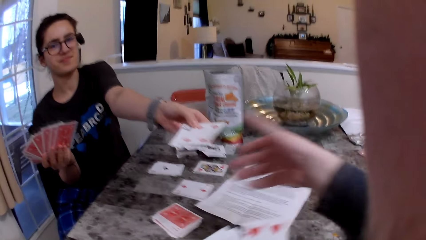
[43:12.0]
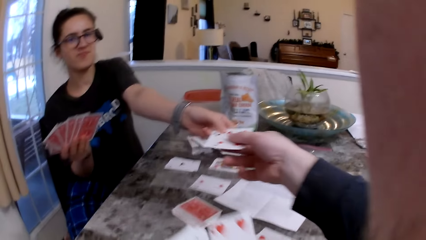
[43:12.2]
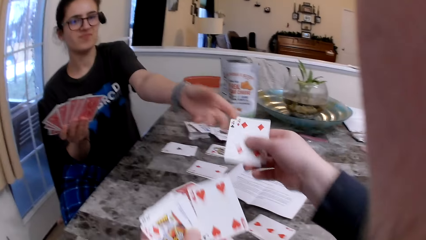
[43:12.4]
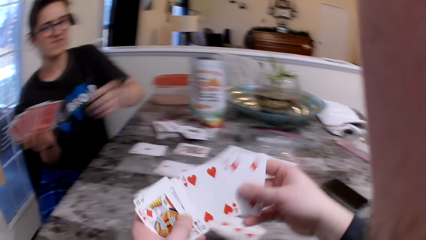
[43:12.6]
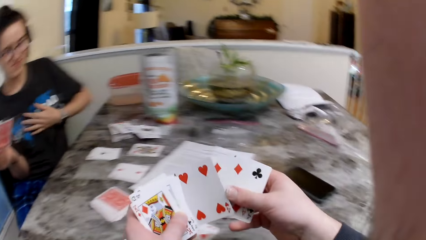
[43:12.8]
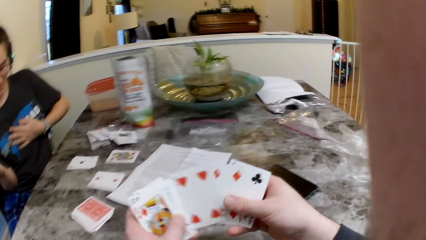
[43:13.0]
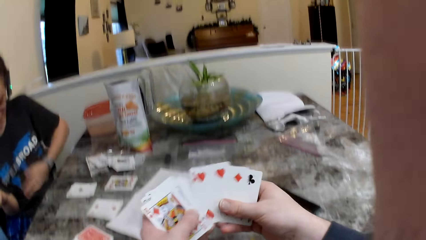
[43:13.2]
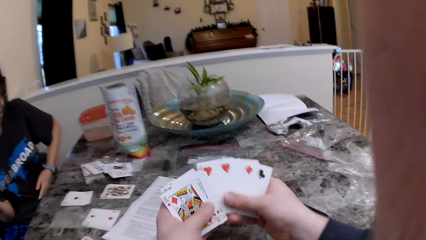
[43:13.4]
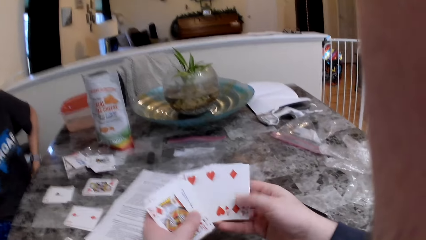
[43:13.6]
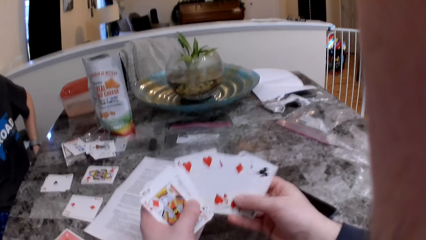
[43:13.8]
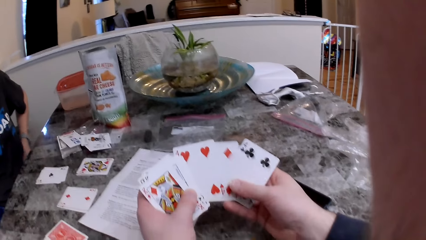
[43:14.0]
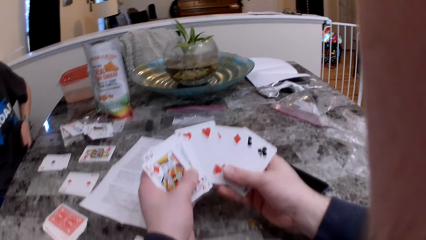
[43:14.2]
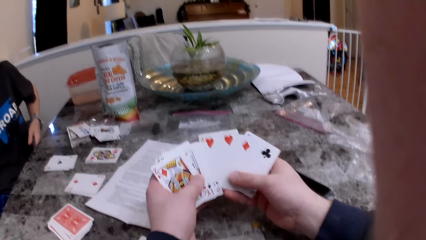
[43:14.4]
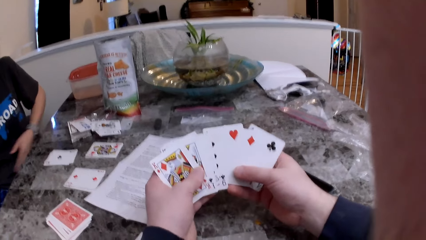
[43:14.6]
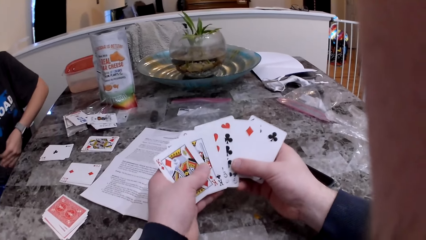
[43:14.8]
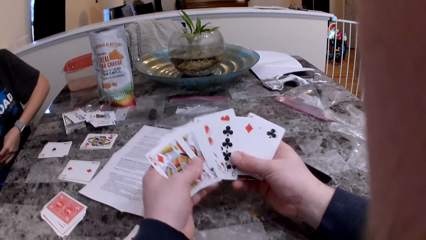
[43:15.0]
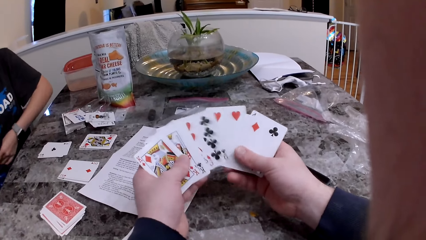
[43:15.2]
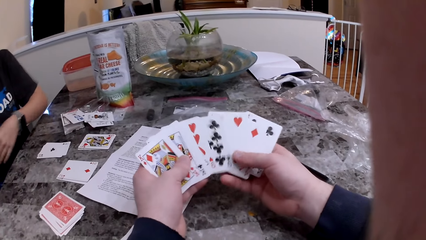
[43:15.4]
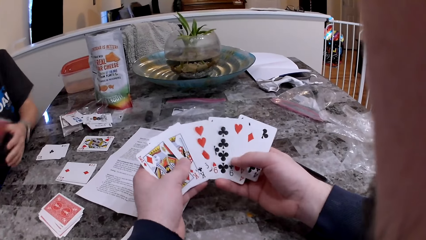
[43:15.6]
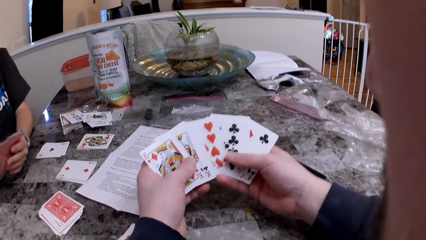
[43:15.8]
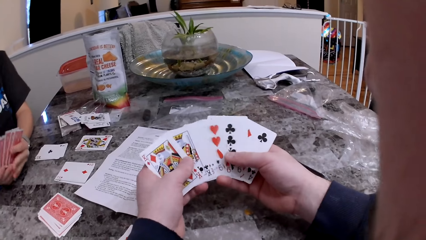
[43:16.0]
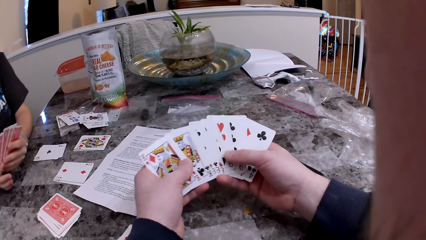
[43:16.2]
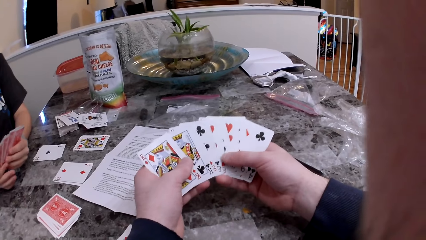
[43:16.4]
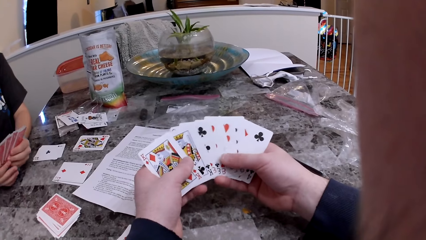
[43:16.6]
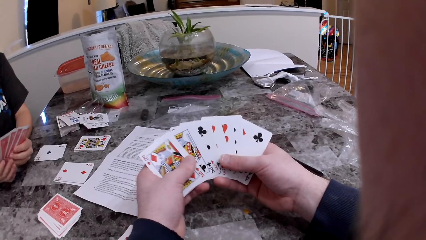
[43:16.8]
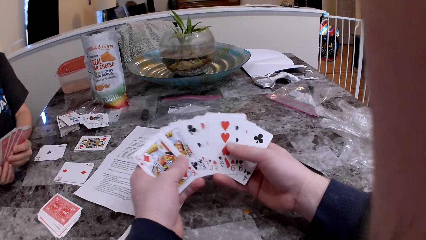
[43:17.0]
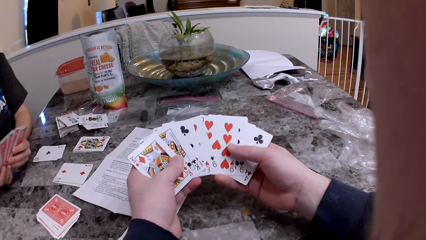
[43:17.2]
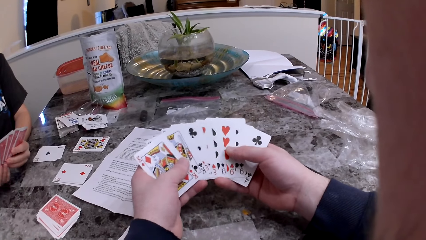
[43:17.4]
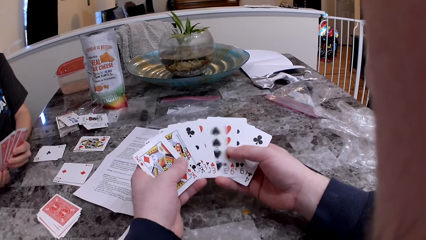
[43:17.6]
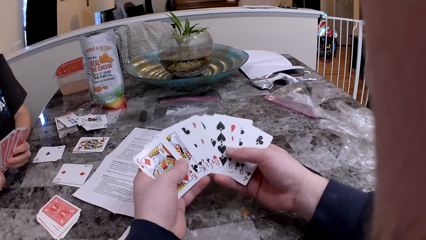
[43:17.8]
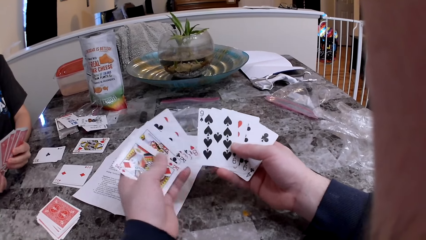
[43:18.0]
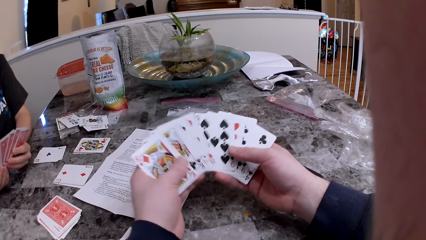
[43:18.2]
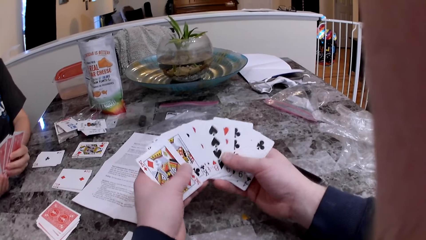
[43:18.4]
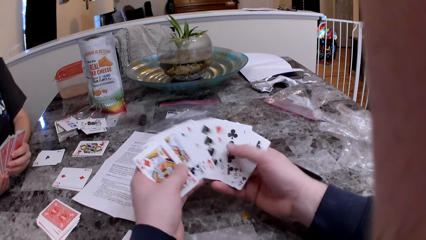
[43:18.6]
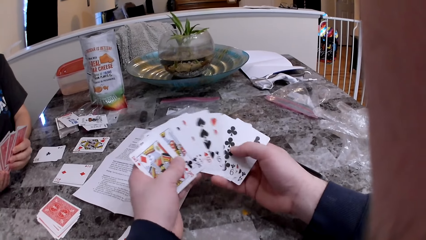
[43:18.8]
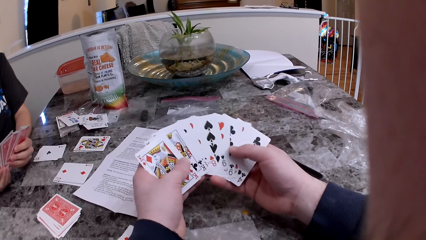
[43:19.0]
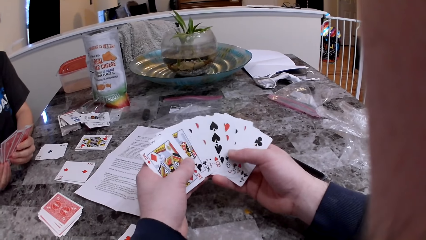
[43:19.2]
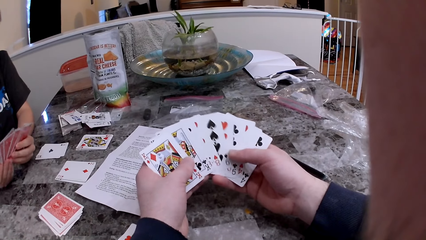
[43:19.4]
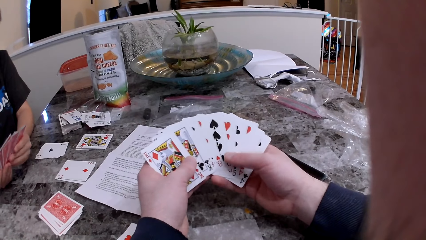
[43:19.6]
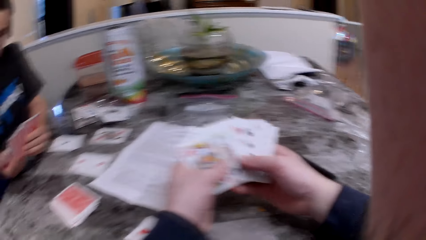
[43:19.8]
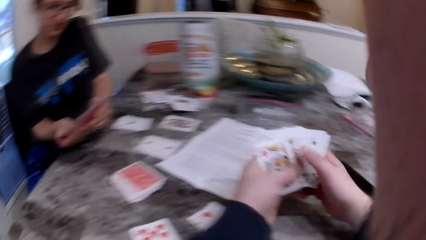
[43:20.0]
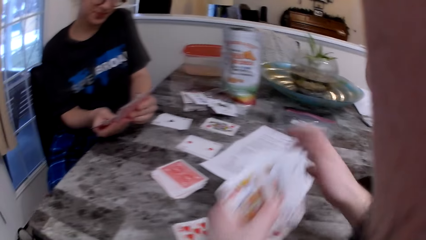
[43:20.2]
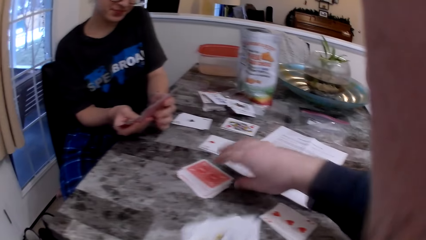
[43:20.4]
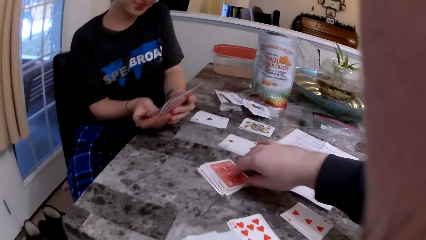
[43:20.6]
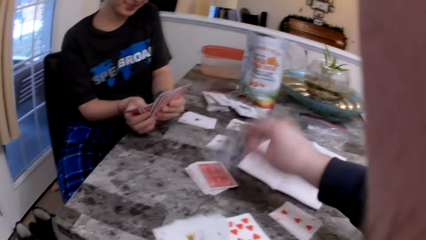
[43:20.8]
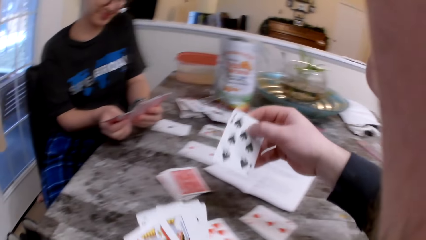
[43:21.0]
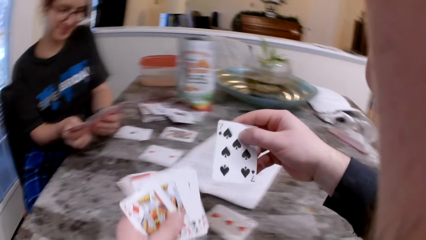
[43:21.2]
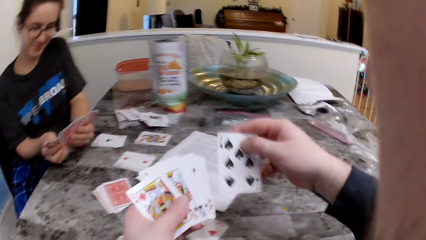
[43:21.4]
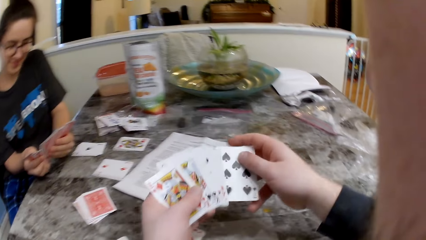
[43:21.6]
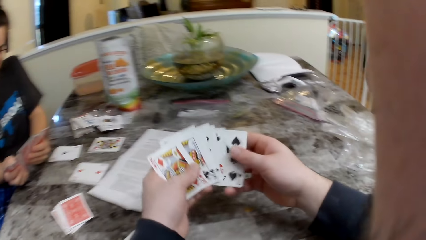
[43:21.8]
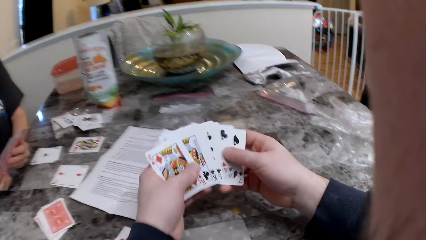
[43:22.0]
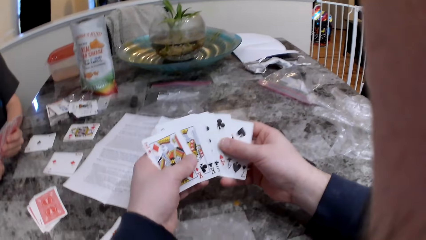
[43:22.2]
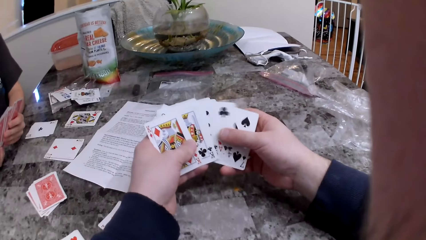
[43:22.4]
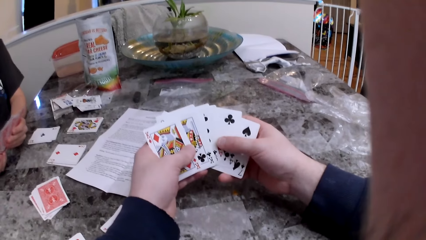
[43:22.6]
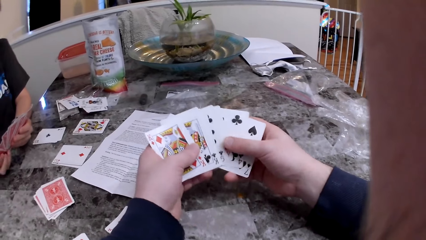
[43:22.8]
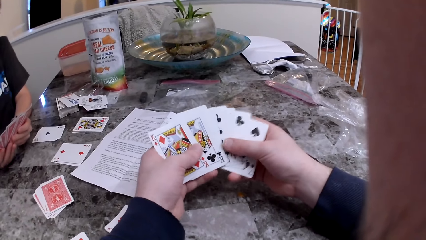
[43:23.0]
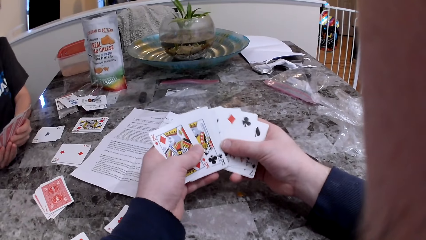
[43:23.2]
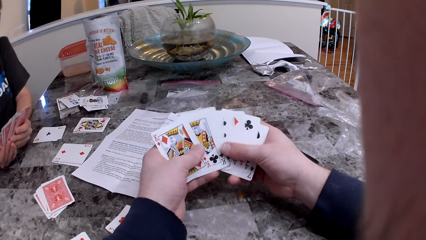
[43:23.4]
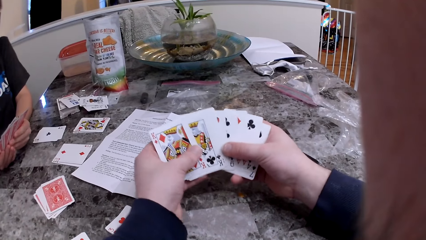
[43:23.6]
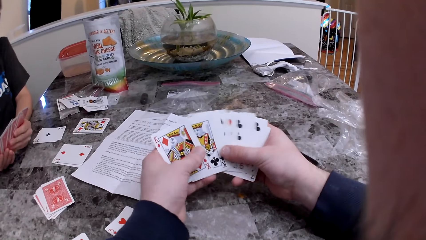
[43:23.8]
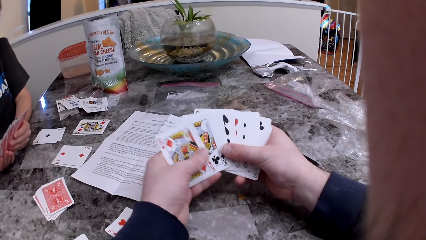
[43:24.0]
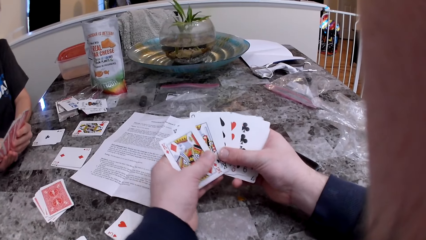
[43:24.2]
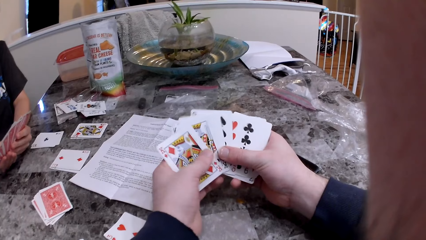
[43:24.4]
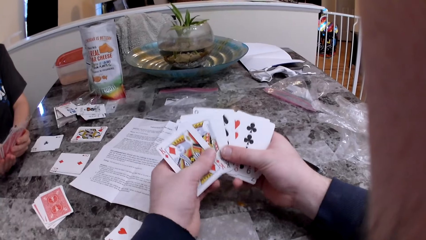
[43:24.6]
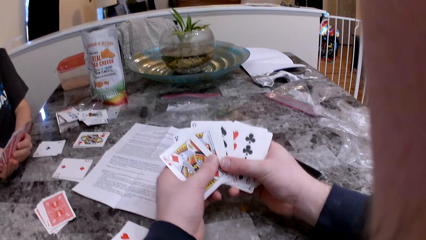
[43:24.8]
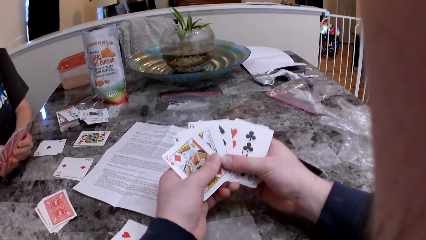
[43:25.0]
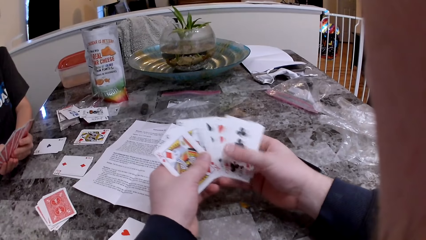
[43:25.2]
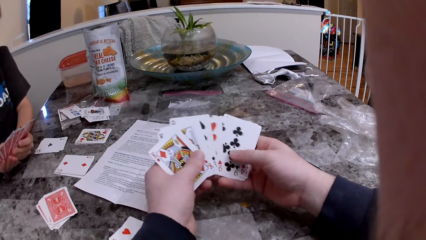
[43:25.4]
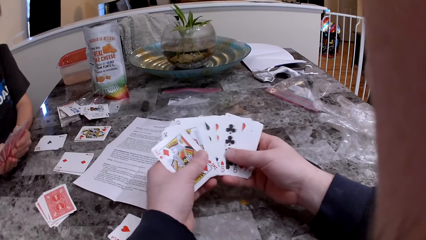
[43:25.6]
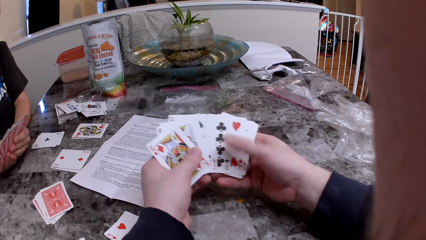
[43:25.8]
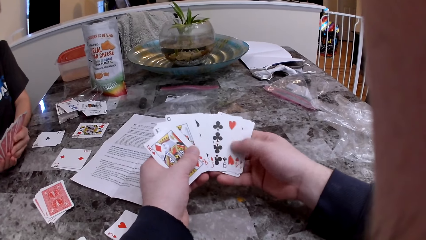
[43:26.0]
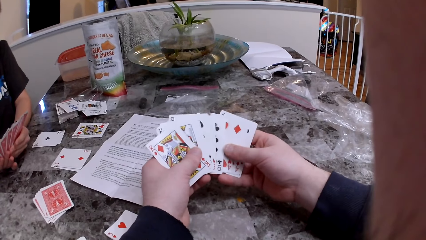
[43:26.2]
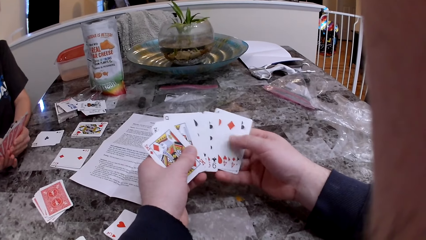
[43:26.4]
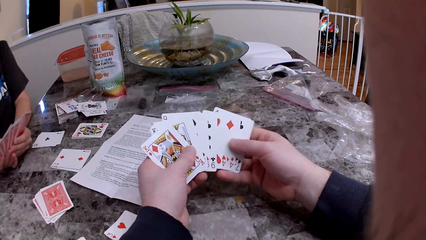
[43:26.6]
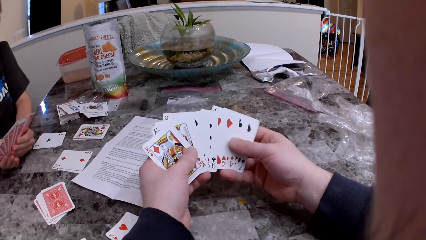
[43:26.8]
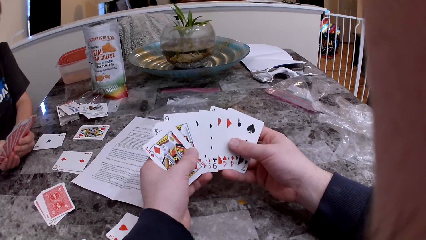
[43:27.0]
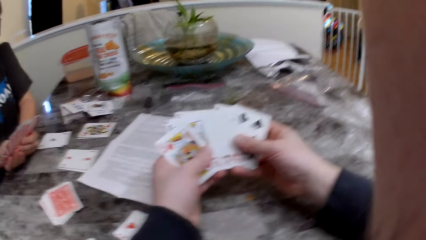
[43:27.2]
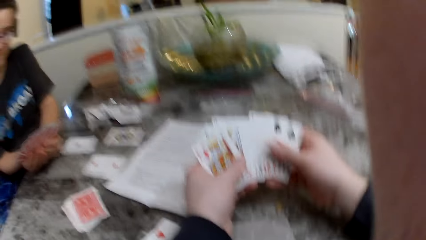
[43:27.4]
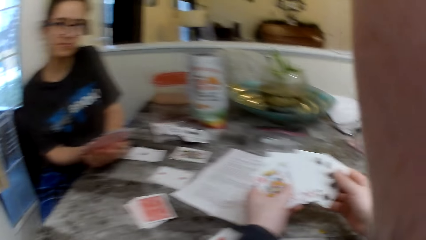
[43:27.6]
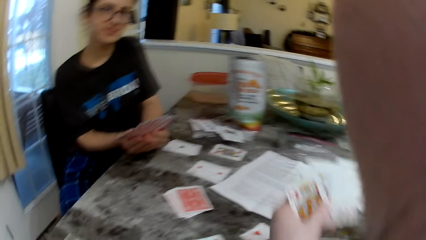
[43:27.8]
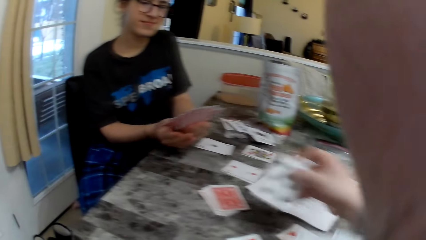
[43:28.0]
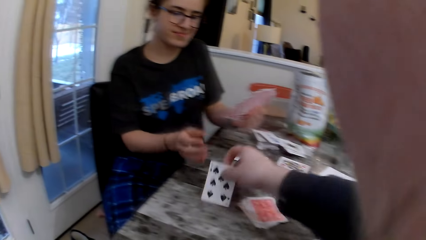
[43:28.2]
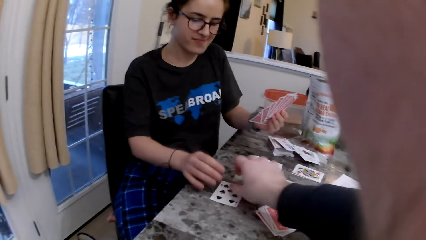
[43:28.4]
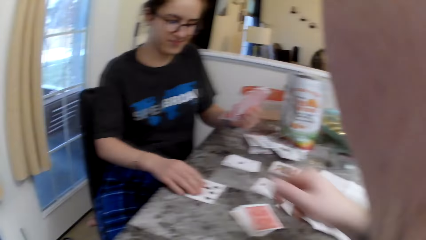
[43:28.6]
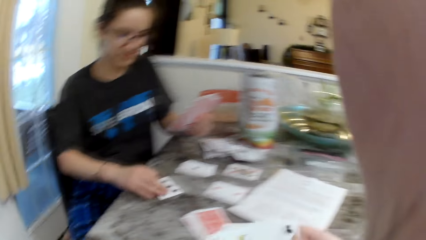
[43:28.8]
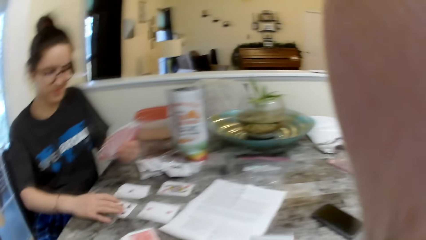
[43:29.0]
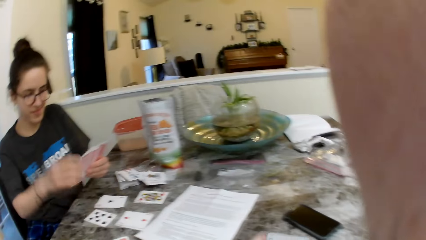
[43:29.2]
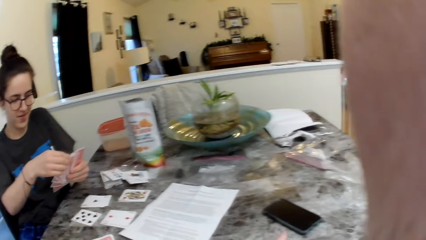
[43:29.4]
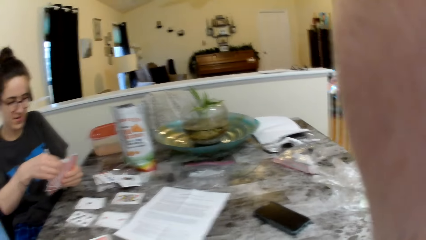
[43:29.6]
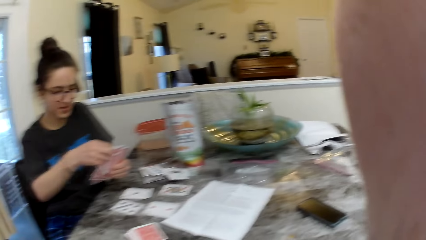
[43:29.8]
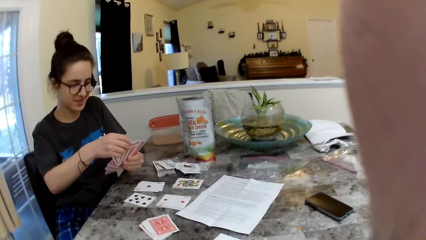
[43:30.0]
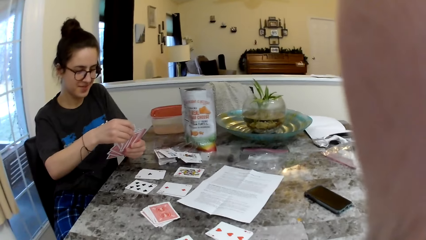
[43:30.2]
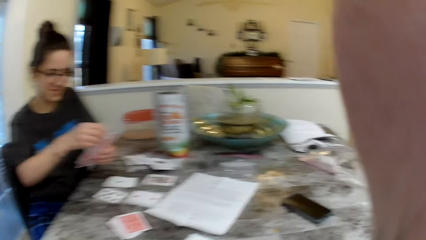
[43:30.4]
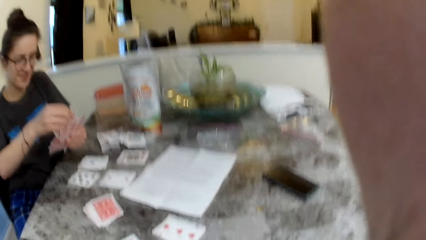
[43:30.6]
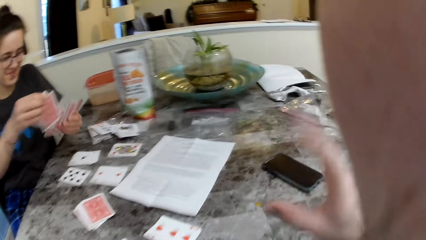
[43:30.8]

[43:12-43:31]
The woman passes a card to the camera wearer with her left hand. The camera wearer takes the cards from the woman and checks the cards. He picks up a card on the table with his right hand. He checks the cards. He puts the cards on the table near the woman. The woman pulls the cards.
